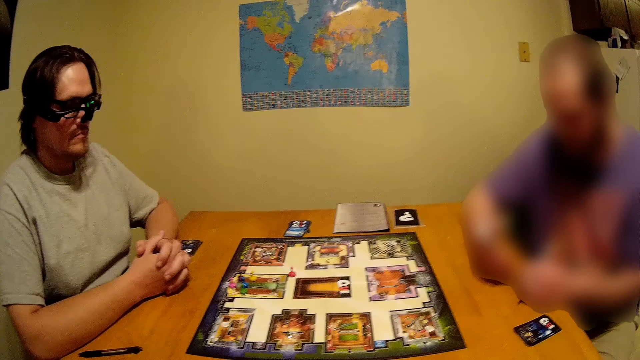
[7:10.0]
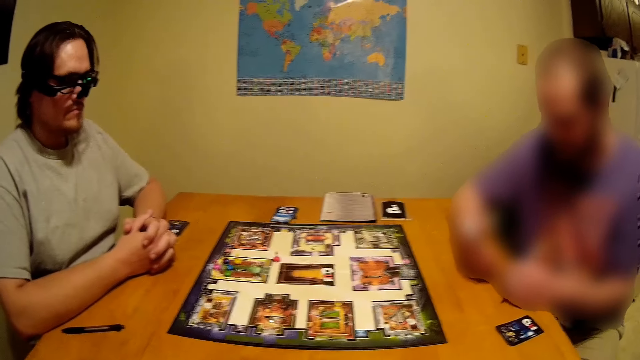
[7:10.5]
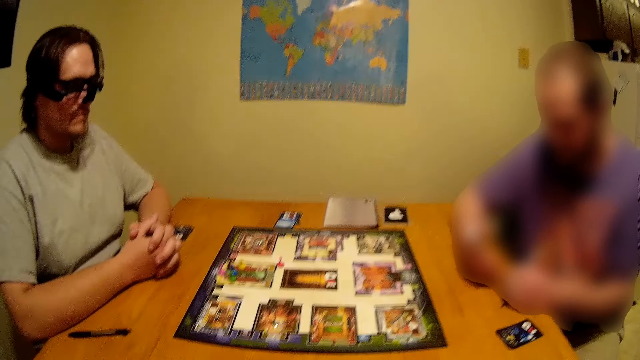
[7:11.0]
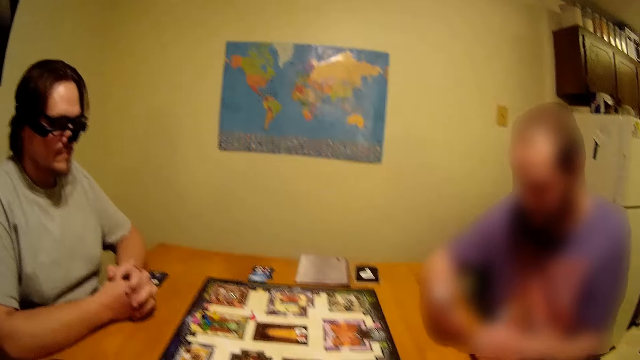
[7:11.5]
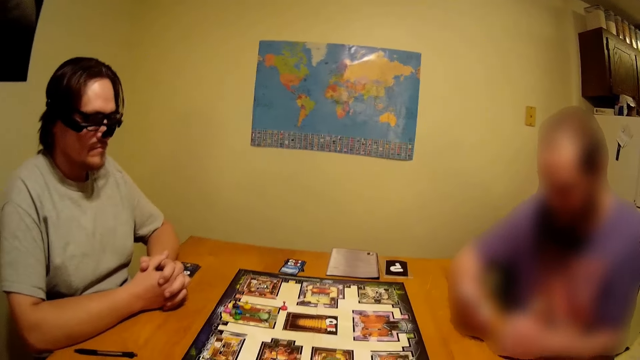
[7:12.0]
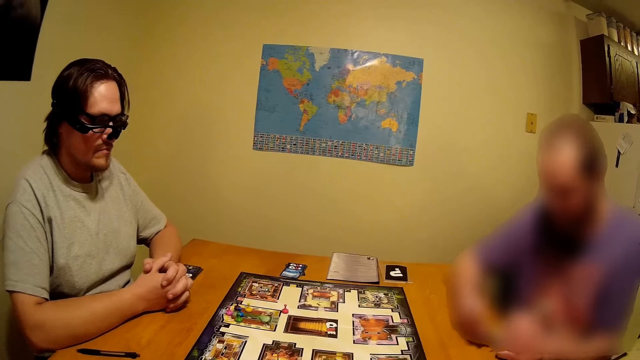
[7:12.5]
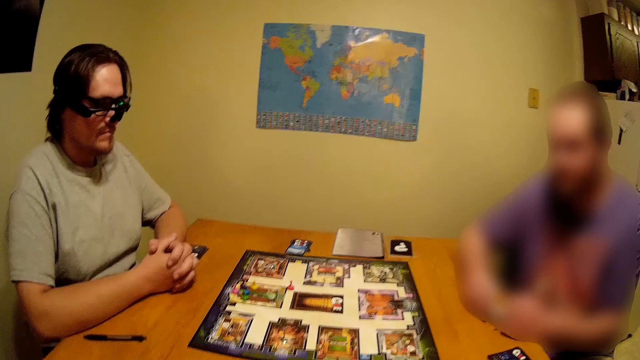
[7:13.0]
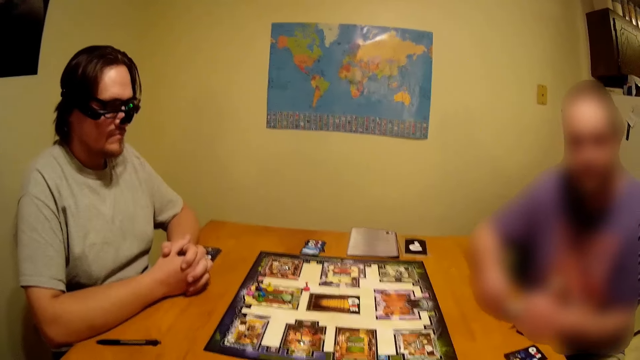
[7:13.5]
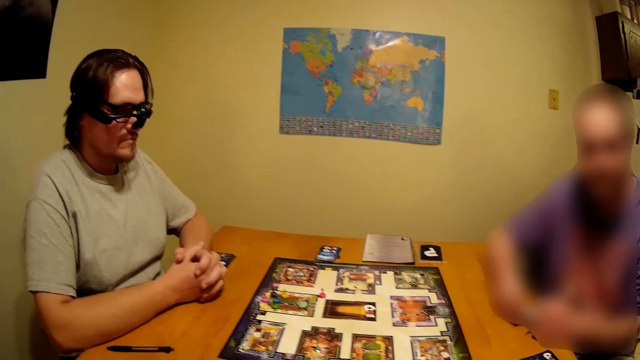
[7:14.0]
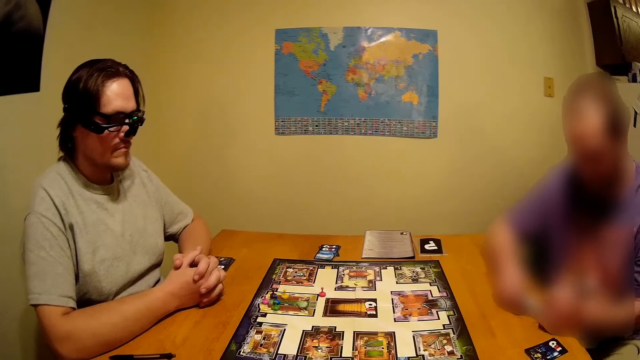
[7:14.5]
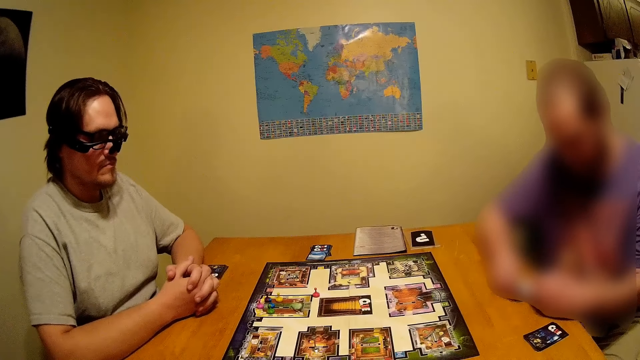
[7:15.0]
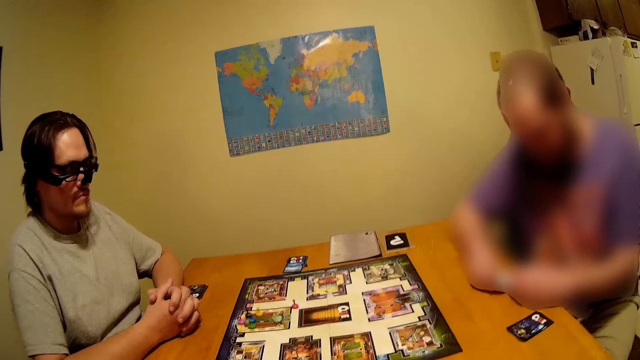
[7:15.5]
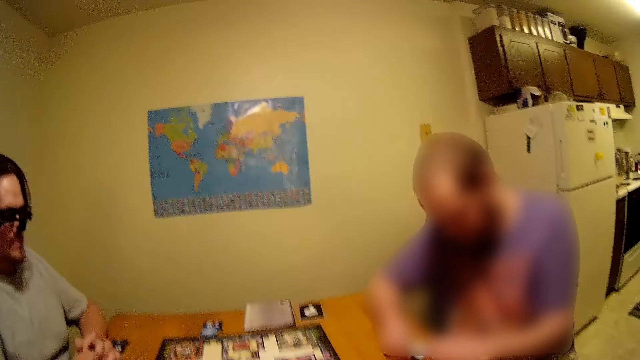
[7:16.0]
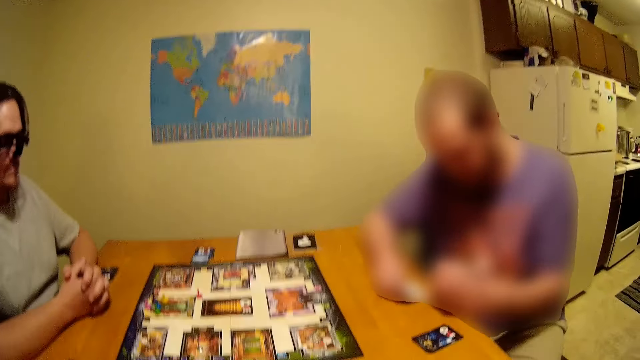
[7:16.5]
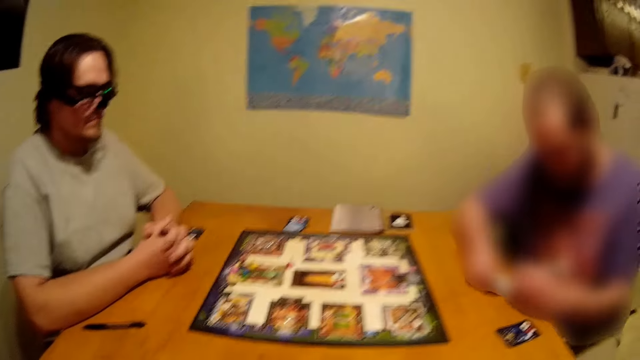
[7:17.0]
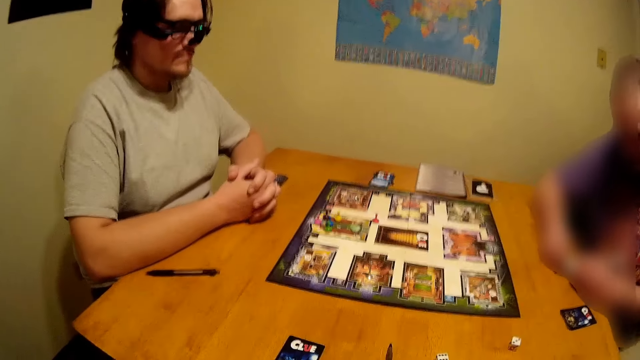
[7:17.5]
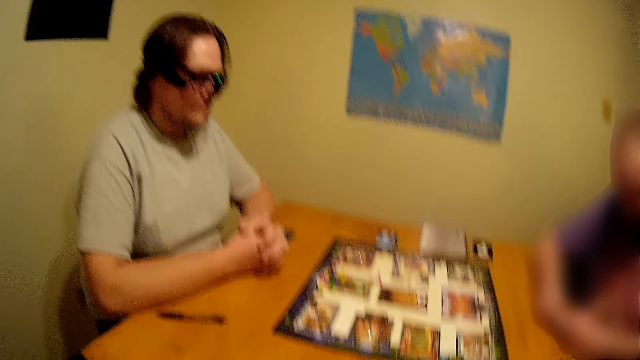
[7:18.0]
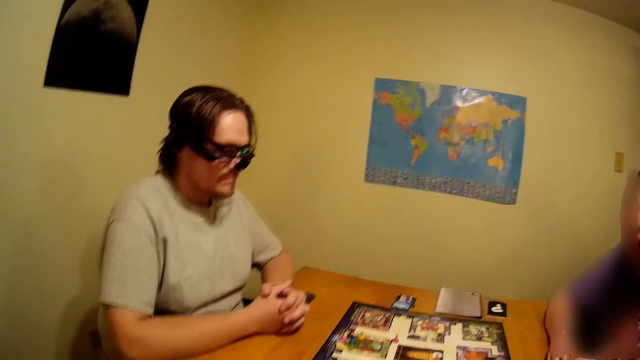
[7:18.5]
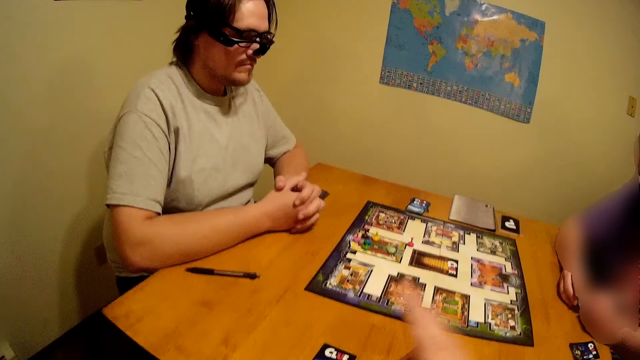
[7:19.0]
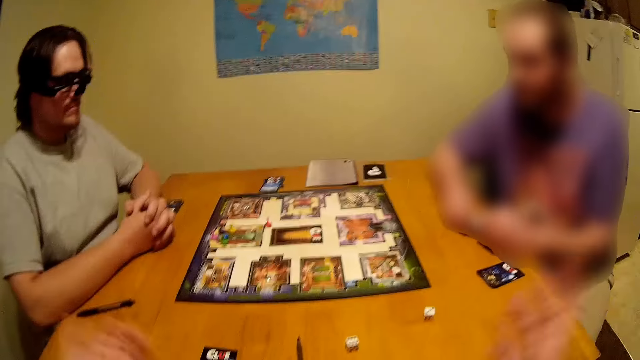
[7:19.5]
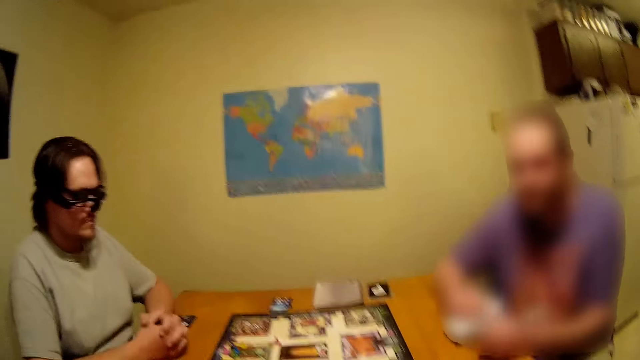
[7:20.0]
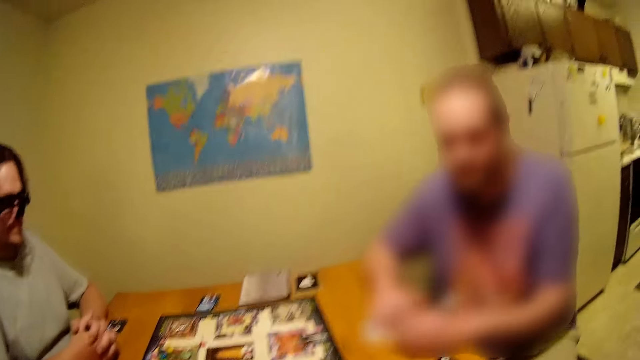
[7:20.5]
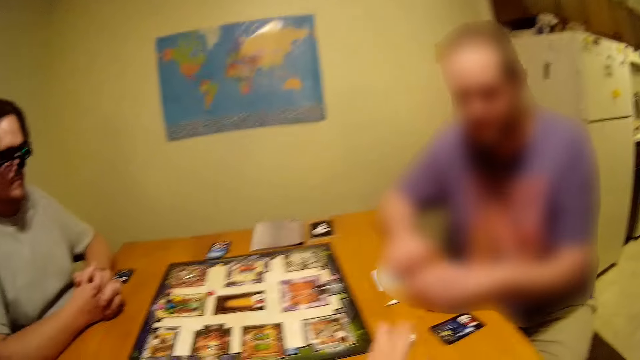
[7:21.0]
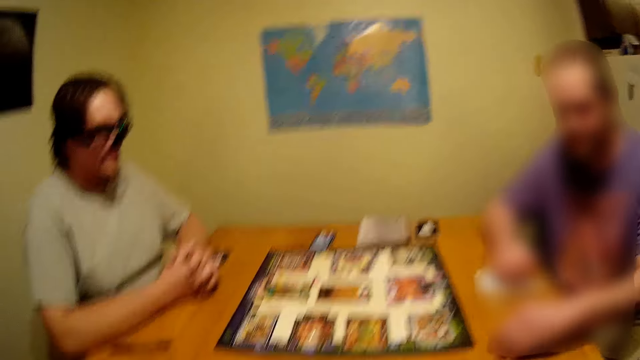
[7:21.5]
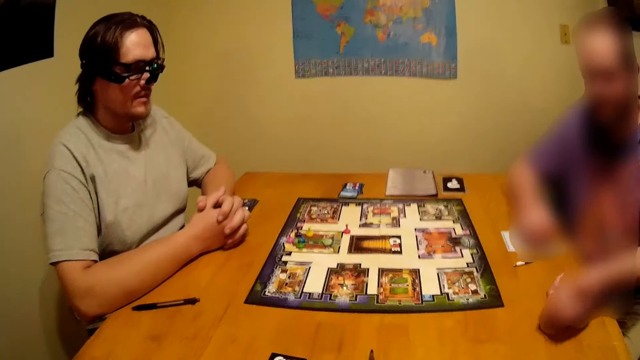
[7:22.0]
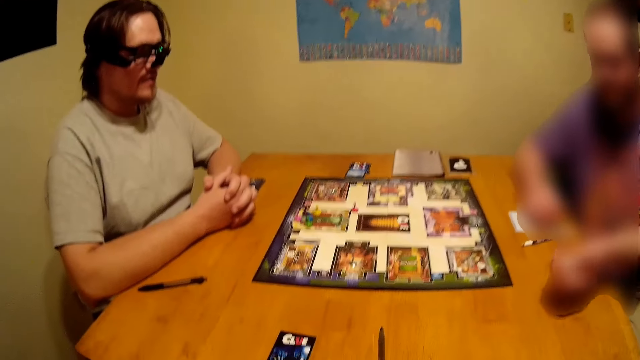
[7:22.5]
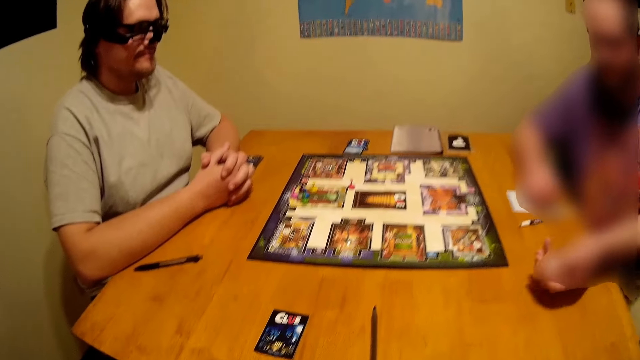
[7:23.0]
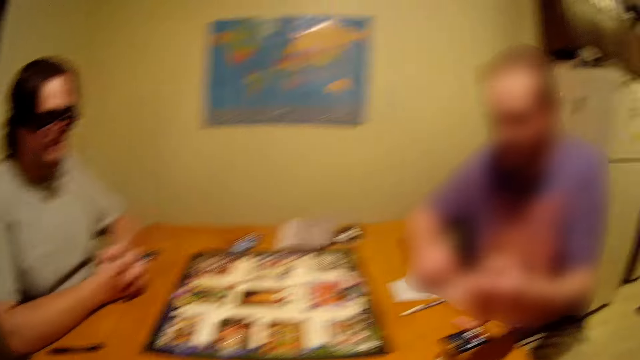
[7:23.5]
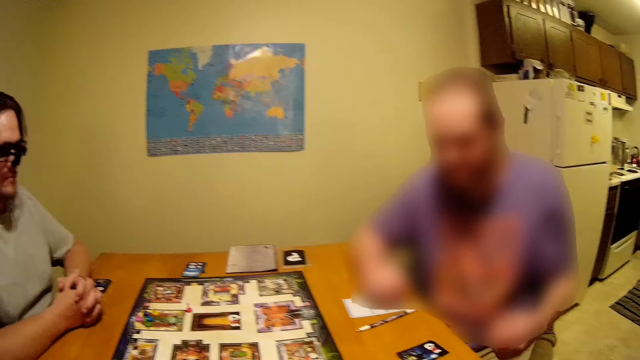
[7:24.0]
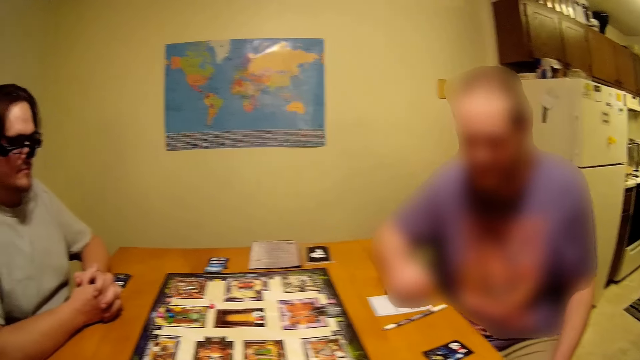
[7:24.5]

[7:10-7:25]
A man writes on a paper with a pen. The camera wearer uses gestures and looks around. The man turns the paper and puts the pen on the table. The camera wearer puts dice on the table and looks around. The man picks the dice on the table, shakes the dice, throws the dice on the table and drops the dice on the table.

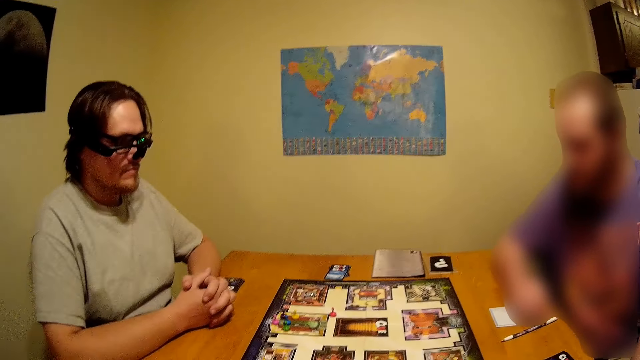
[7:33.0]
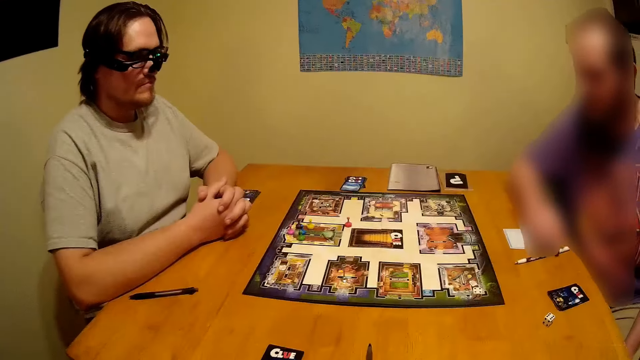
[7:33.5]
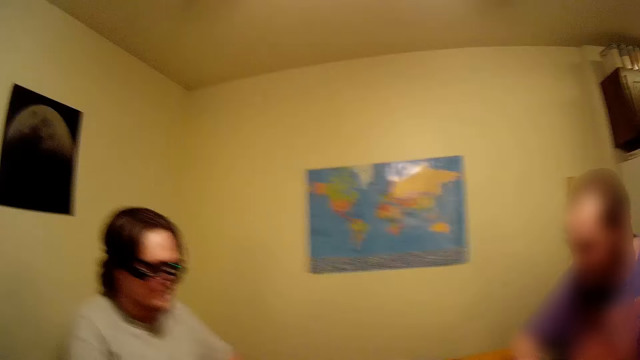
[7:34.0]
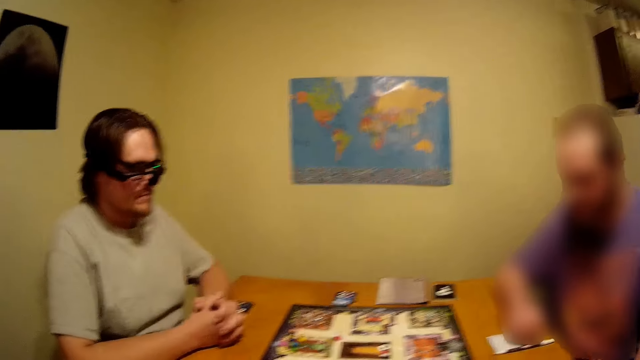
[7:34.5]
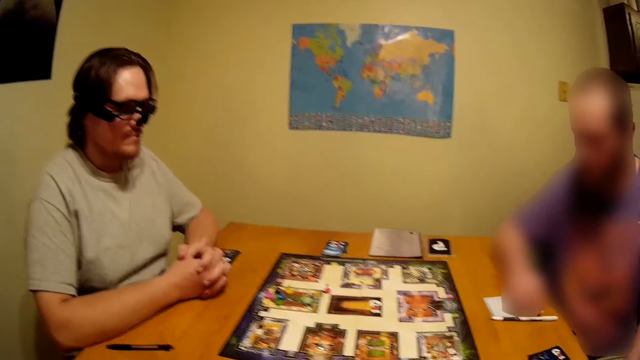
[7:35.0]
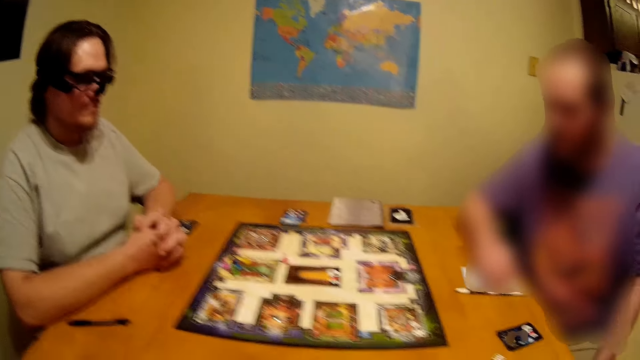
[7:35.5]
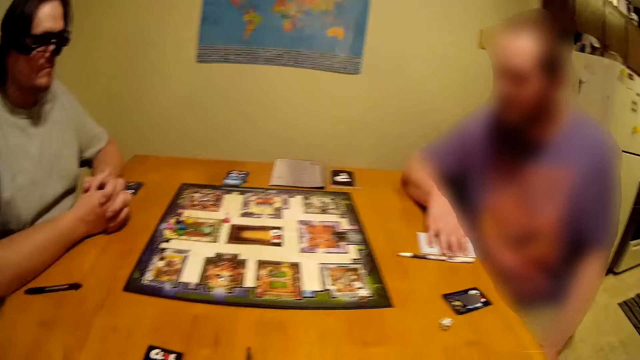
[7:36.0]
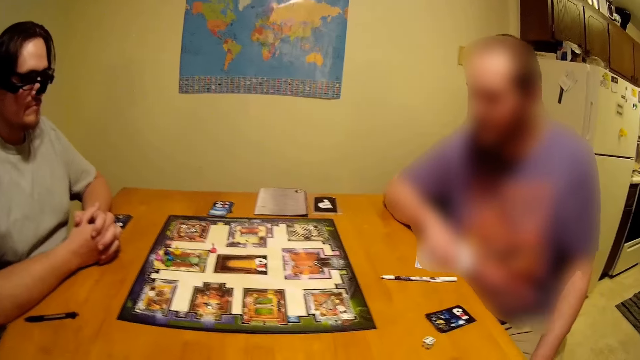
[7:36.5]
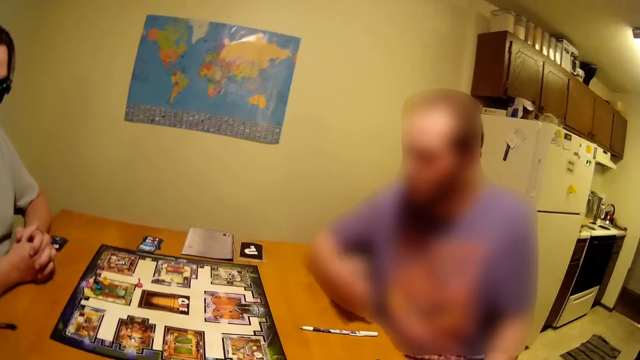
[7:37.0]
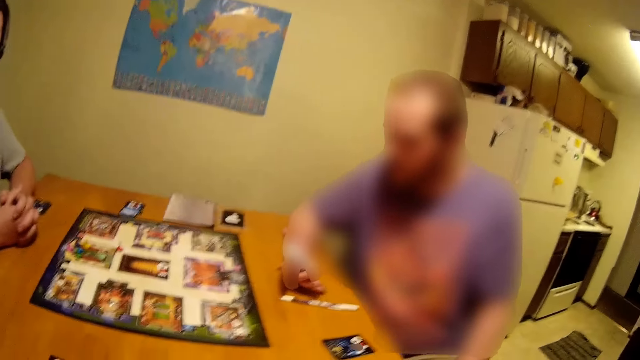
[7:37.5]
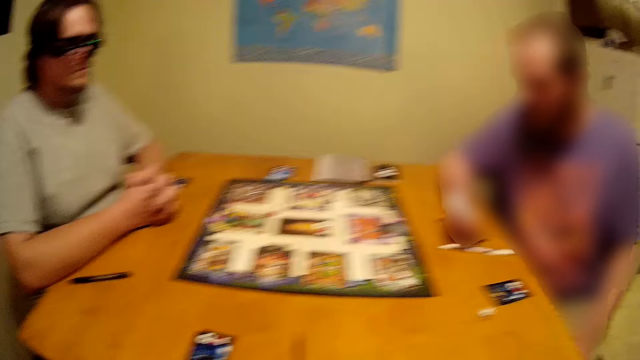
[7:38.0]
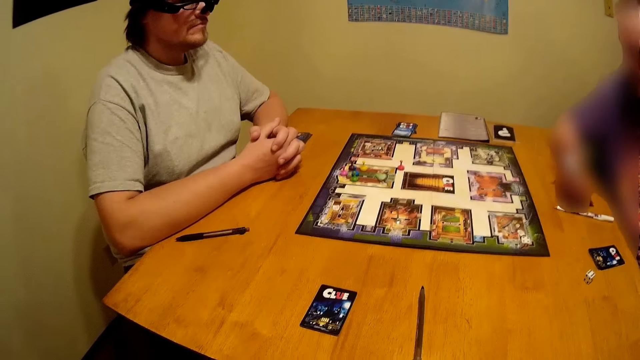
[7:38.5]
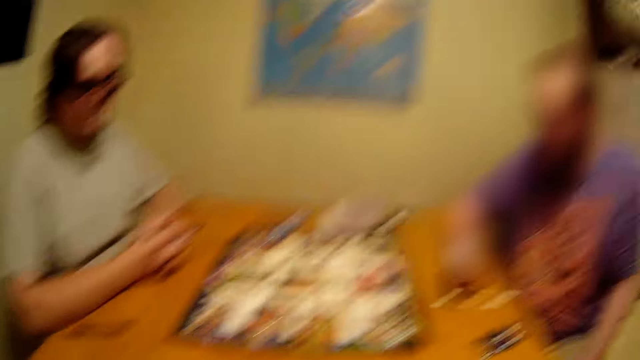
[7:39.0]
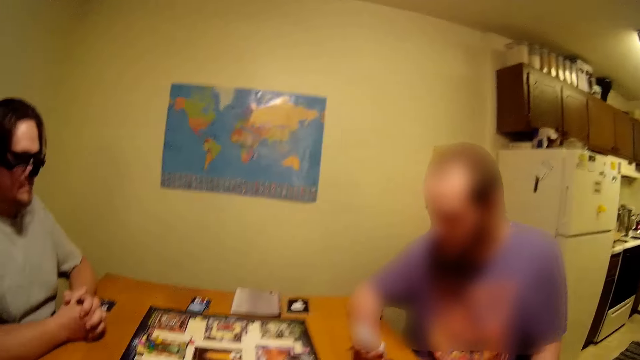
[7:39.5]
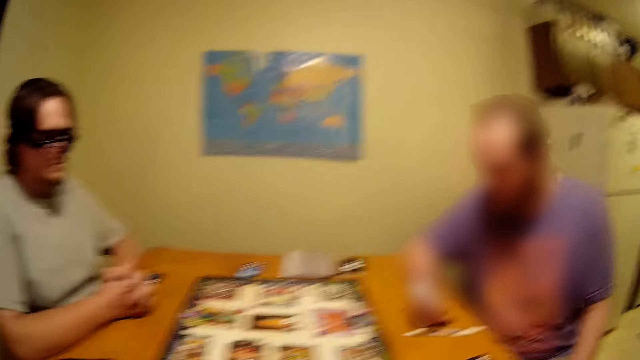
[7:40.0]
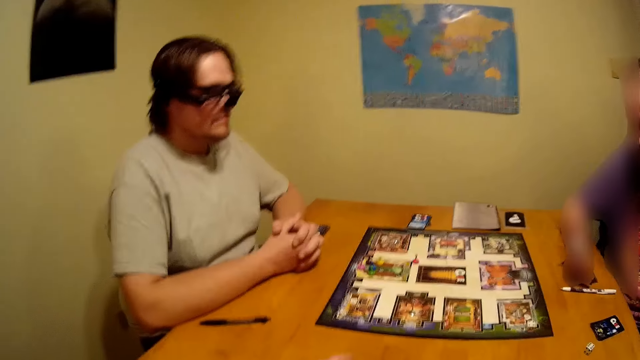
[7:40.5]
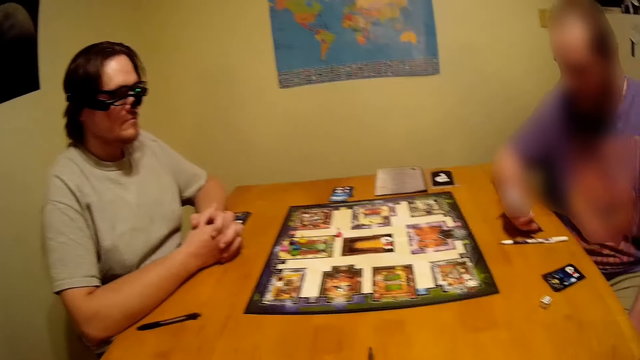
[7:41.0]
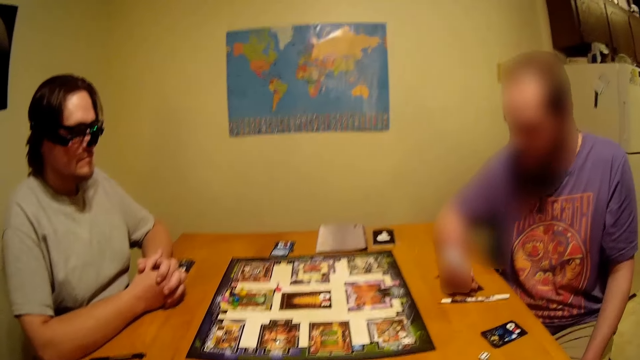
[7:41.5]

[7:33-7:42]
A man picks a paper on the table and looks at the paper.
